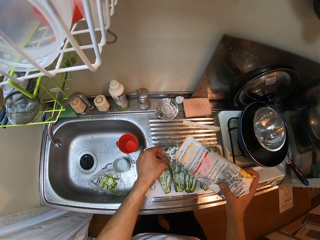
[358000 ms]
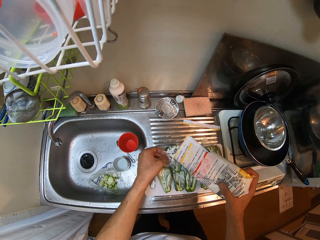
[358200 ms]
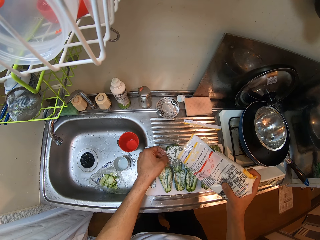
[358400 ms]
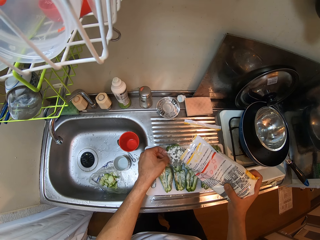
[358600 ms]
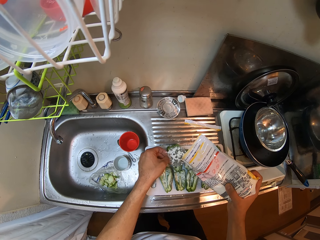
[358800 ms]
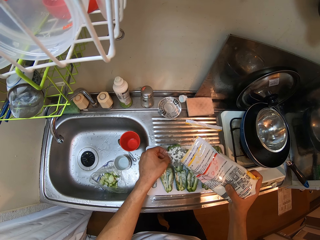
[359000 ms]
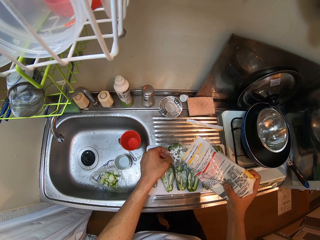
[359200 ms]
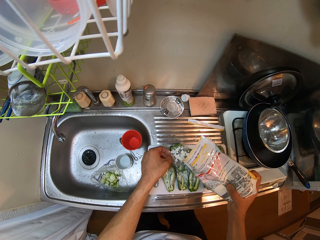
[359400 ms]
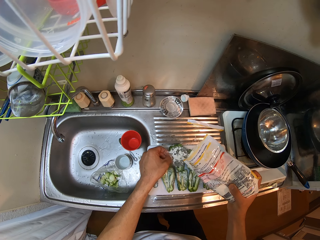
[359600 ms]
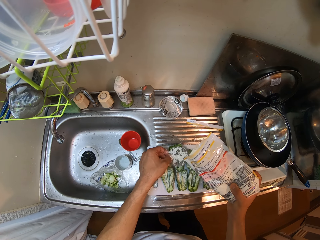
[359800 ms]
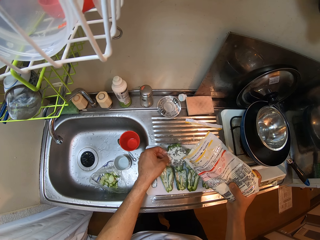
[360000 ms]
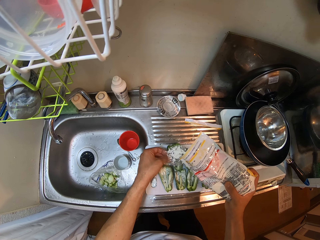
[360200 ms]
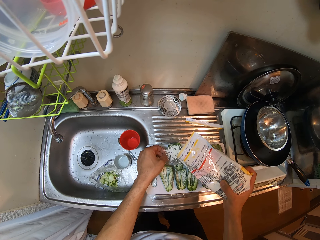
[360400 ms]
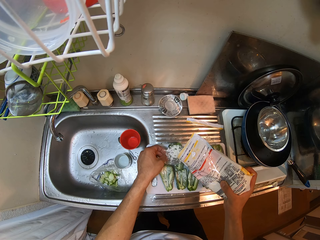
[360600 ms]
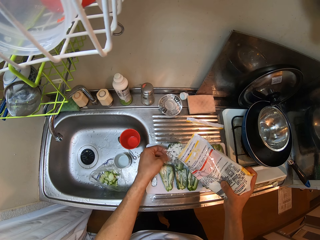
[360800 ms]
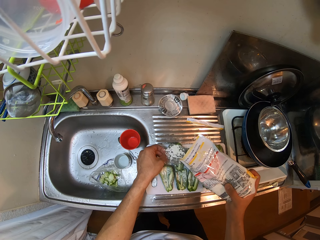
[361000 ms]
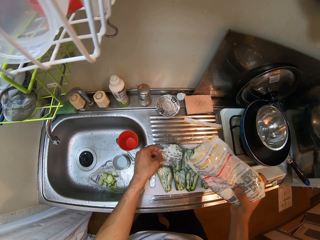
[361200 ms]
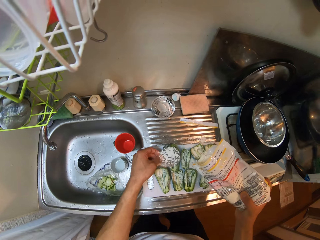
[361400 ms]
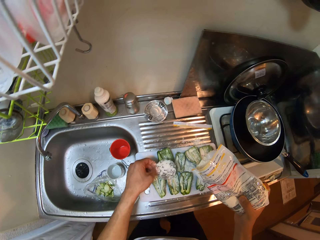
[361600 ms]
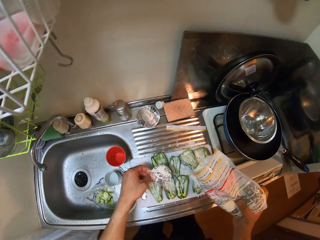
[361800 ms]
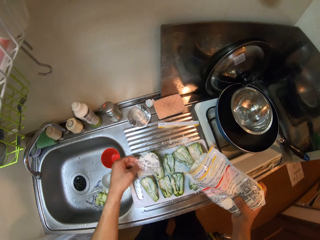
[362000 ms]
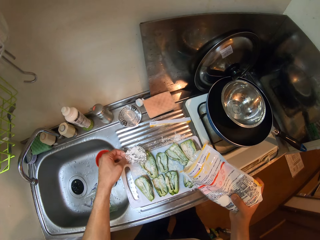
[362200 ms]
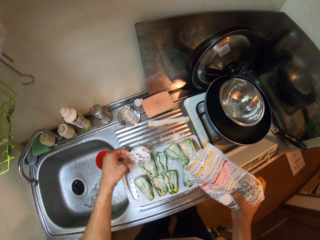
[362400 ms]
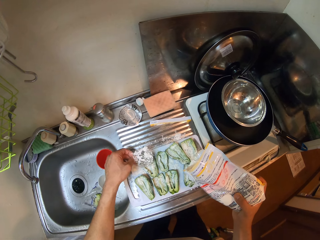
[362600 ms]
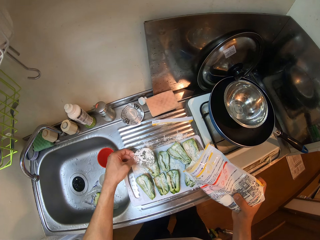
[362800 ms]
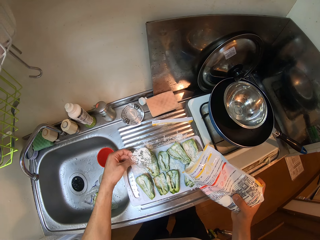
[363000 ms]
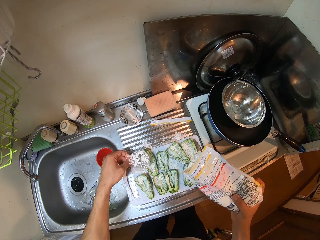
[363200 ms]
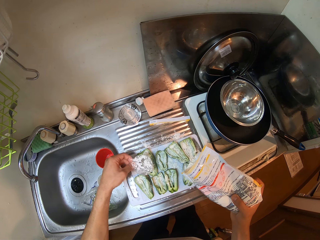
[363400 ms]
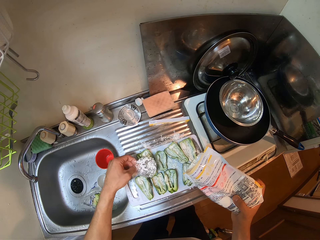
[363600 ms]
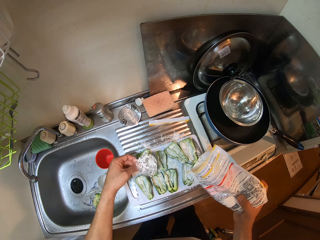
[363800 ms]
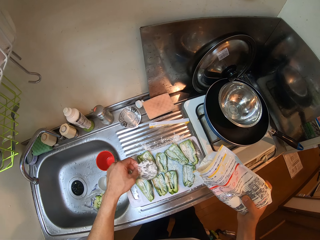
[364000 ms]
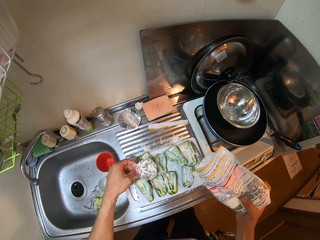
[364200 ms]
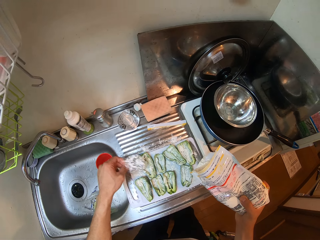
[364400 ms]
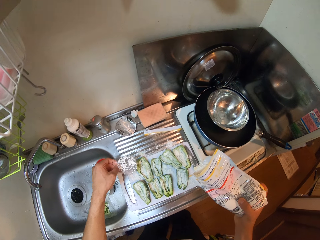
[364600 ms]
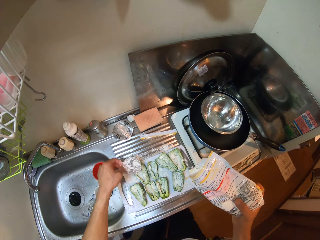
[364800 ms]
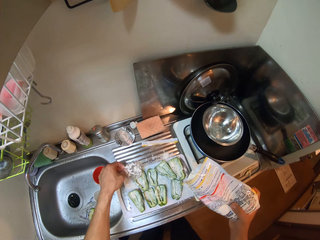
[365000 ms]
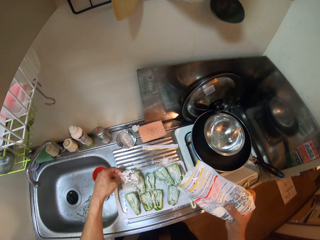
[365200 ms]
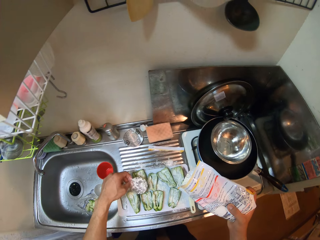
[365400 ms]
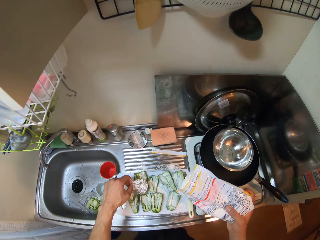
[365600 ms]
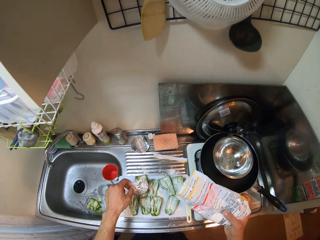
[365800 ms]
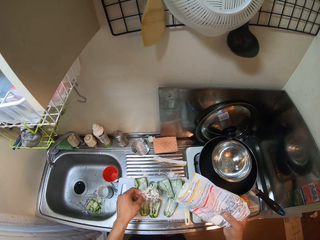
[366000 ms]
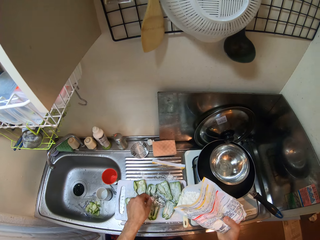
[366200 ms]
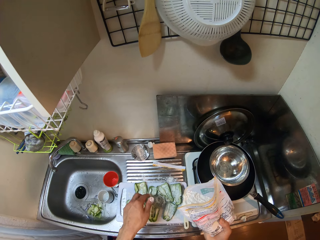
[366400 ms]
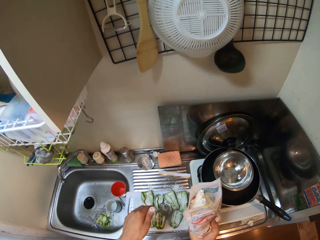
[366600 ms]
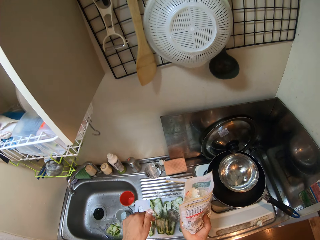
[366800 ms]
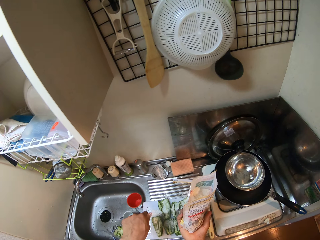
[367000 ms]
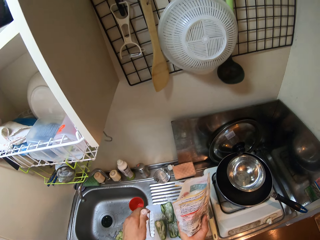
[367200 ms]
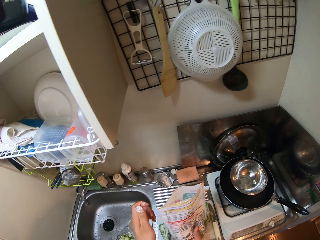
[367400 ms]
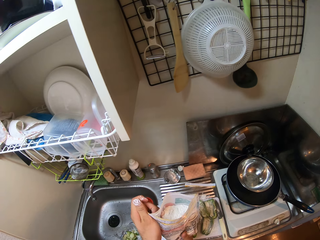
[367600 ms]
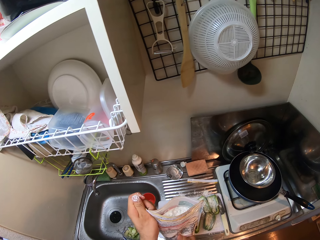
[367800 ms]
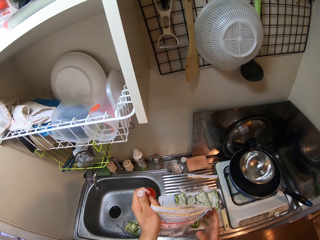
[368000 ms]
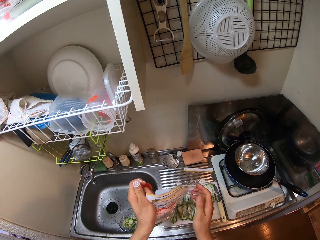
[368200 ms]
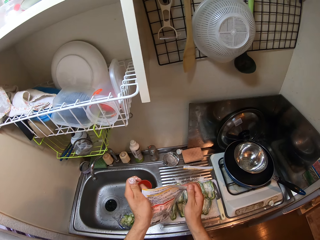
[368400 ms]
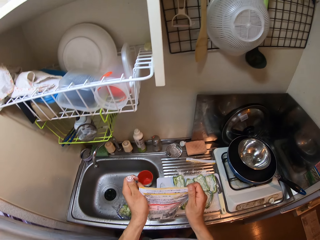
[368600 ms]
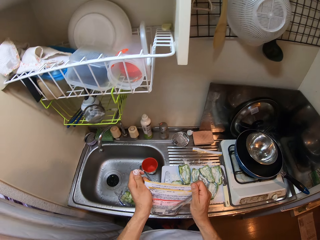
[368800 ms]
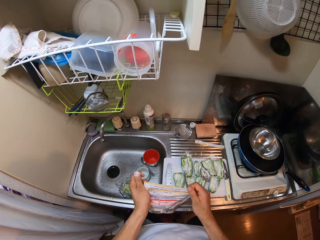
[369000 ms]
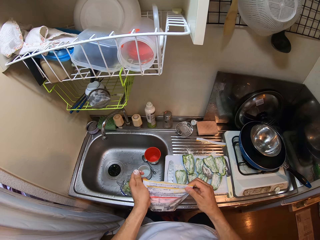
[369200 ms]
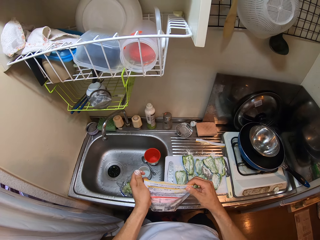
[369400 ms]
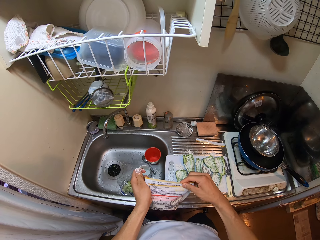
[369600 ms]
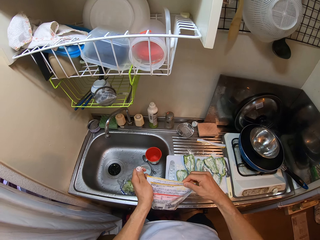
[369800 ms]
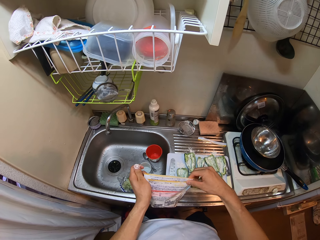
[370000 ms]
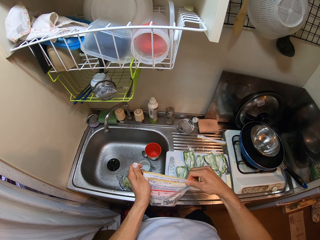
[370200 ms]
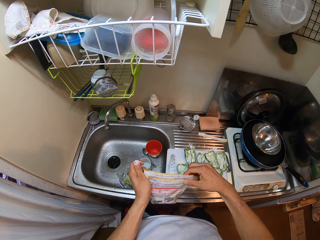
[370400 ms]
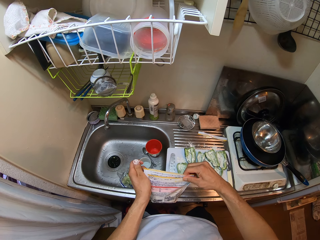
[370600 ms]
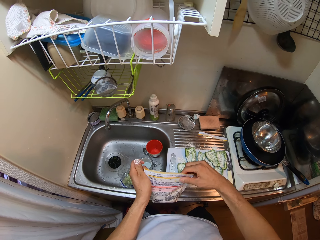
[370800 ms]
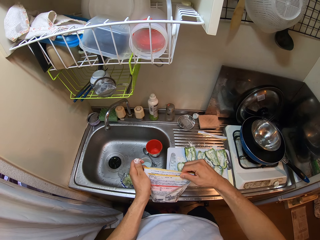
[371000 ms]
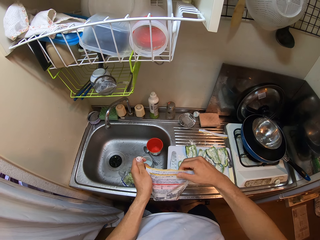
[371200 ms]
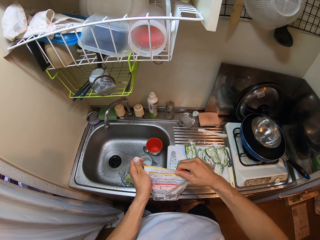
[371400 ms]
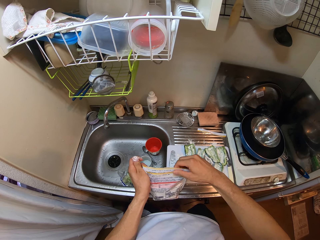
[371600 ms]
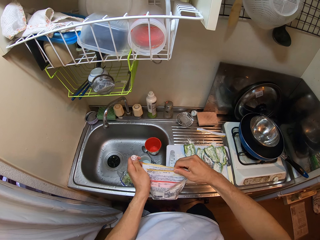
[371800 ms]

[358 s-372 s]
The camera wearer pours the powder spice from the sachet on something. They sprinkle the powder spice on the bell peppers. They put something on the bell peppers. They close the sachet.

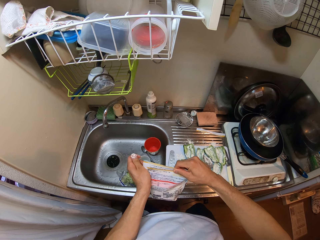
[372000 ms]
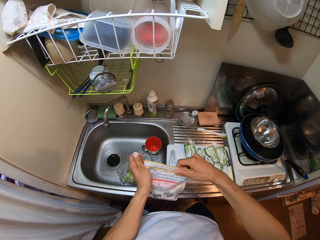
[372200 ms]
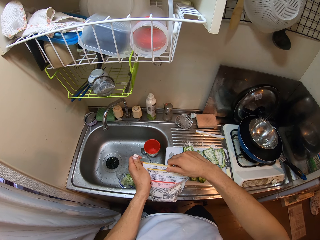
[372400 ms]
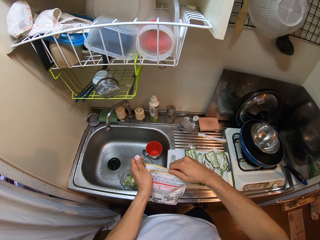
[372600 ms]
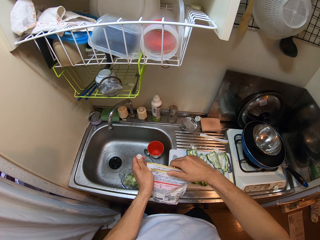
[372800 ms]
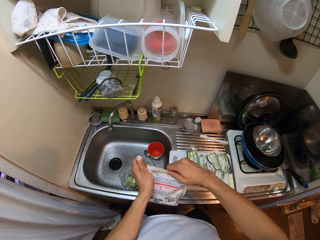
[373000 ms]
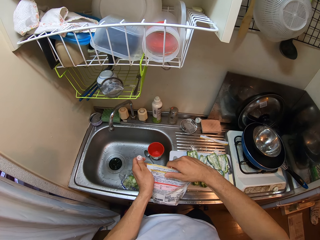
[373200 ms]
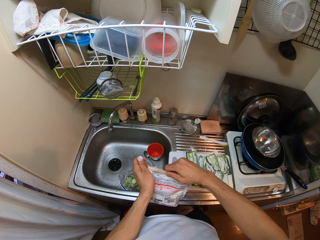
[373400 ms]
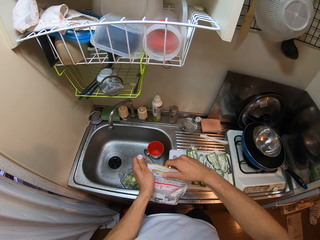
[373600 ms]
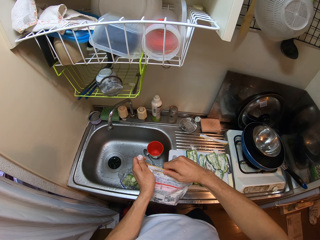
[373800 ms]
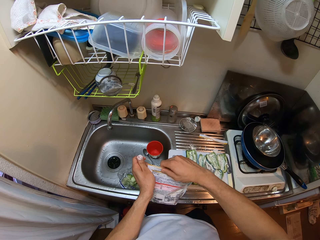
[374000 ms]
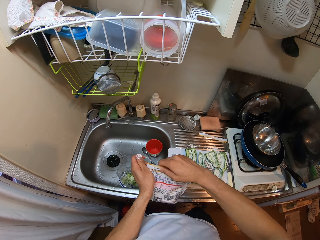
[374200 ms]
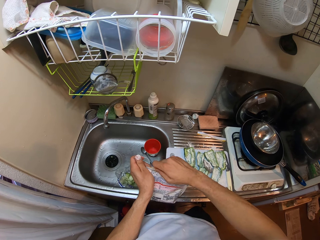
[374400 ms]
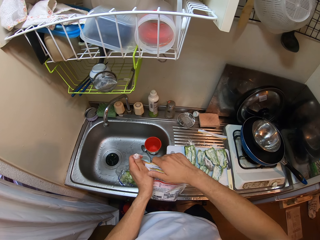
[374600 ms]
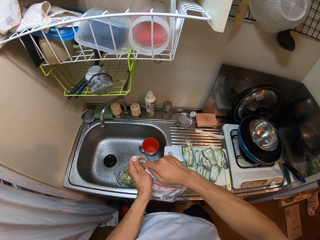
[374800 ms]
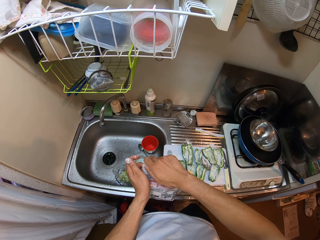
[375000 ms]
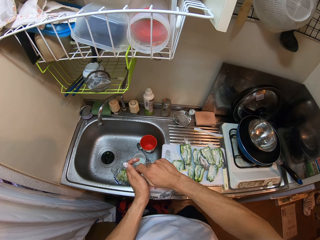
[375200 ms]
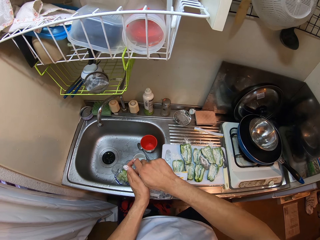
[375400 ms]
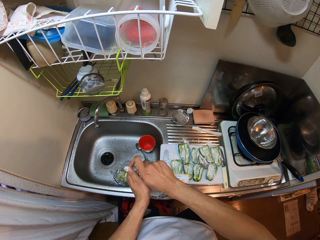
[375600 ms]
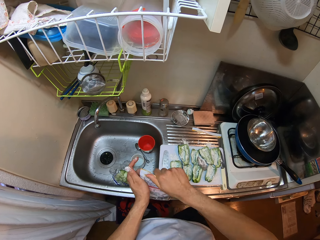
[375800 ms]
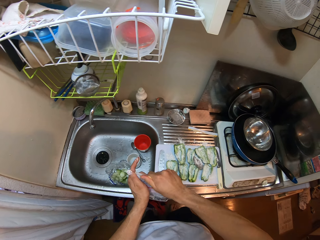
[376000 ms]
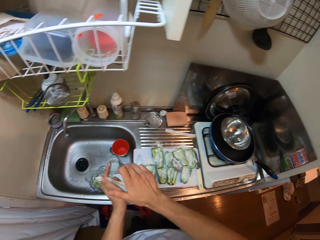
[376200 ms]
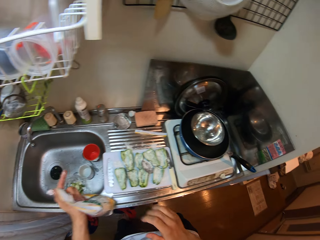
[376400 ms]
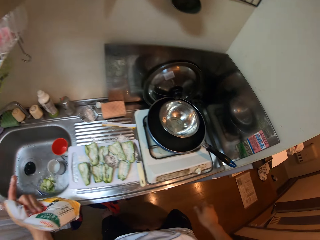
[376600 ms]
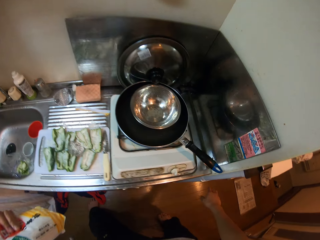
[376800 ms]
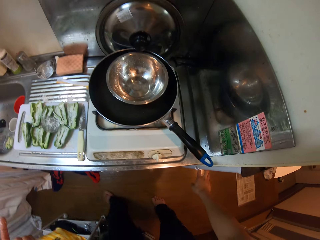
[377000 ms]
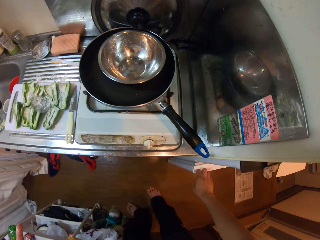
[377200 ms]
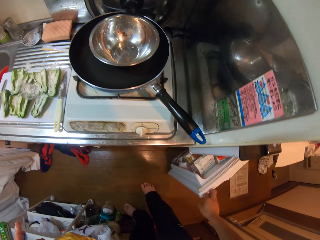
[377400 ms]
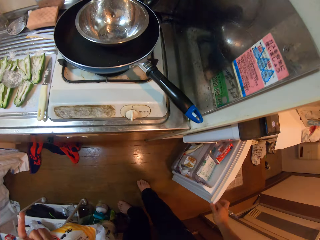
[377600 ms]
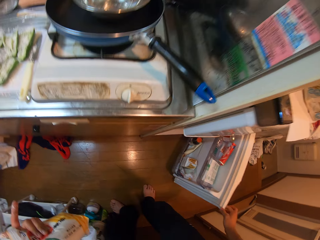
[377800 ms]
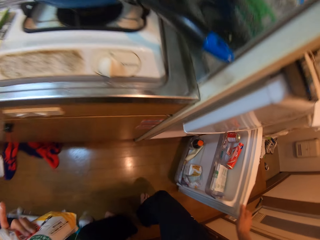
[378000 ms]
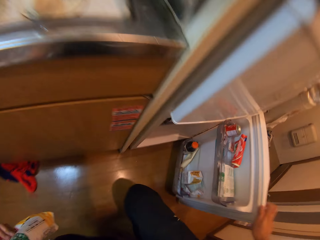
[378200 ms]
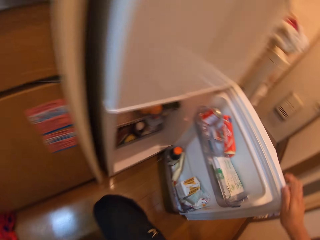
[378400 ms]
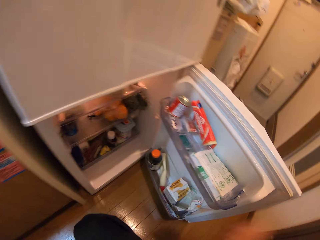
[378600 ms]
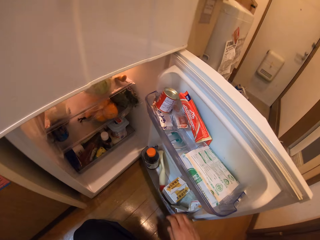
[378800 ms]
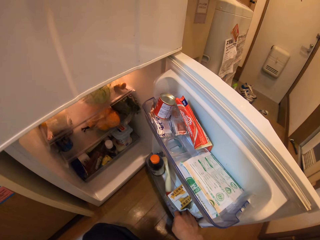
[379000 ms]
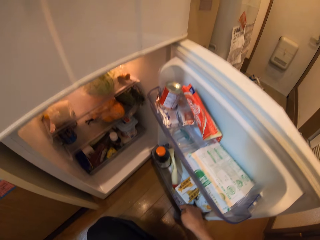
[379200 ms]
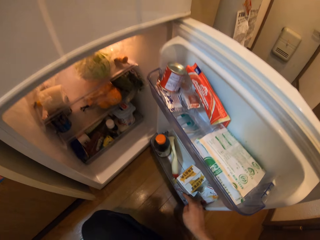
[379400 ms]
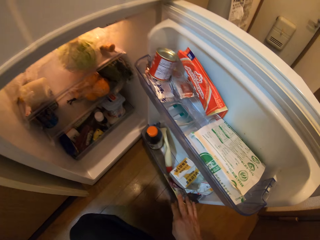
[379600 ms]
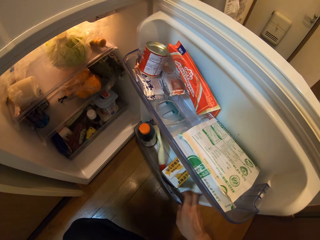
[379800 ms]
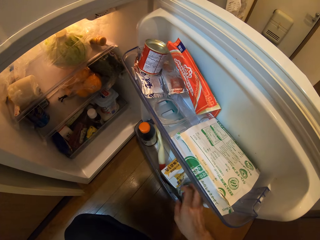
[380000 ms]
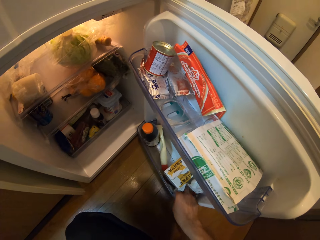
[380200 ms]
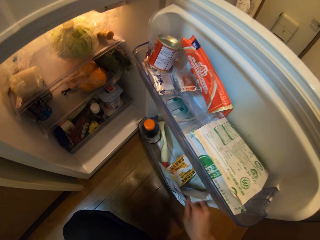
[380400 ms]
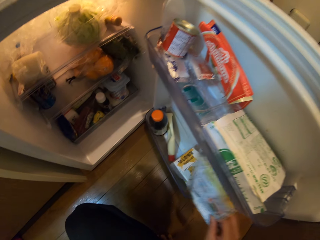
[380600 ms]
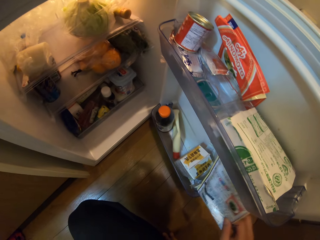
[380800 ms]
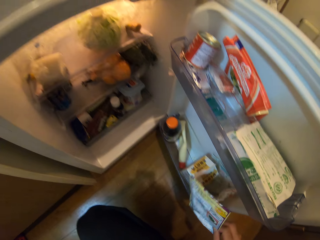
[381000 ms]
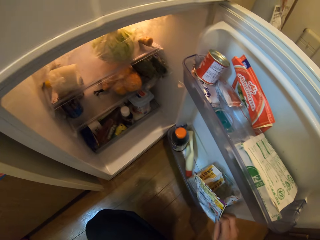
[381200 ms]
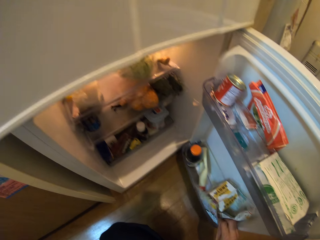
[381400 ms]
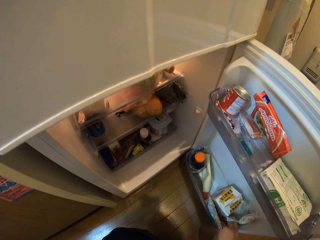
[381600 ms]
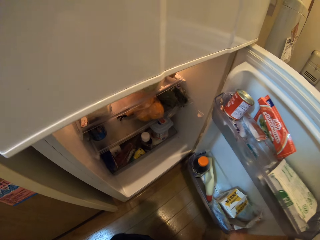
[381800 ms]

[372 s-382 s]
The camera wearer takes the sachet. They open the door of a fridge. They pick up a sachet from the fridge. They touch the sachet in the fridge.
